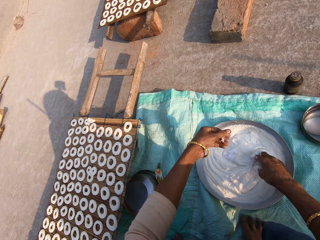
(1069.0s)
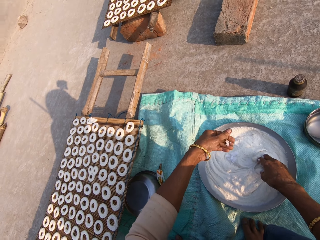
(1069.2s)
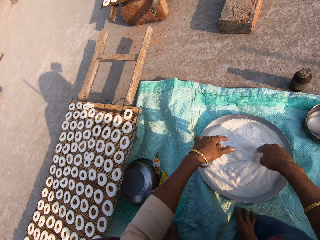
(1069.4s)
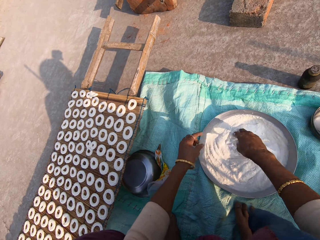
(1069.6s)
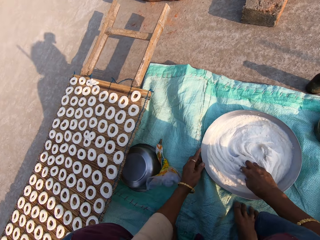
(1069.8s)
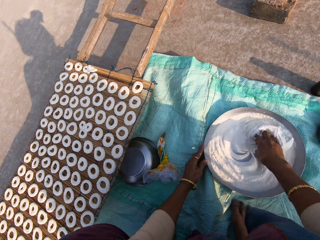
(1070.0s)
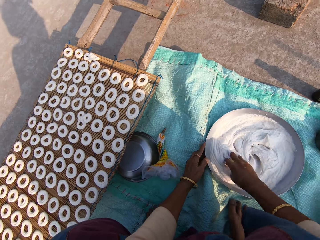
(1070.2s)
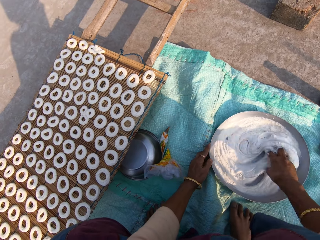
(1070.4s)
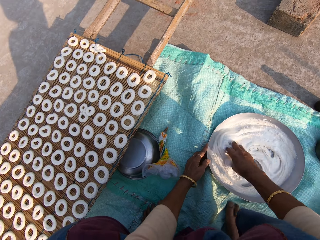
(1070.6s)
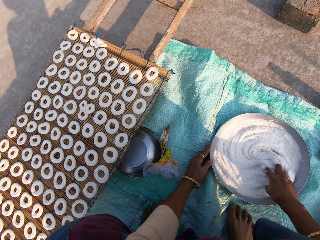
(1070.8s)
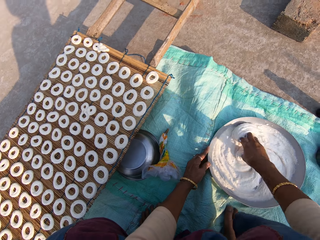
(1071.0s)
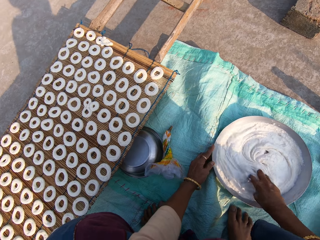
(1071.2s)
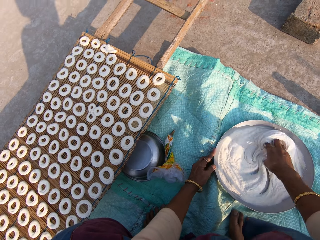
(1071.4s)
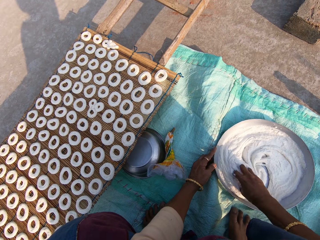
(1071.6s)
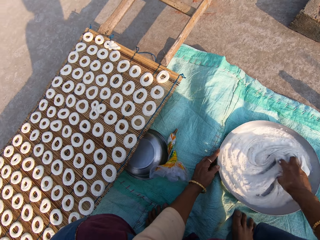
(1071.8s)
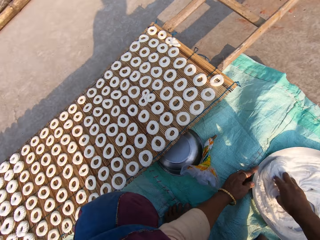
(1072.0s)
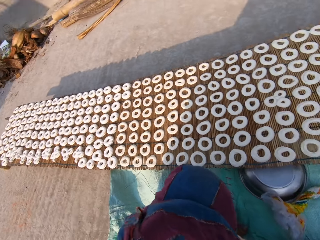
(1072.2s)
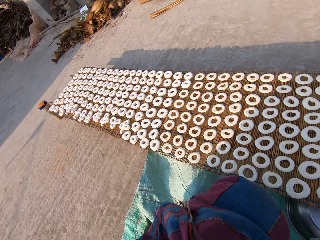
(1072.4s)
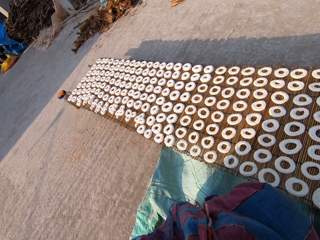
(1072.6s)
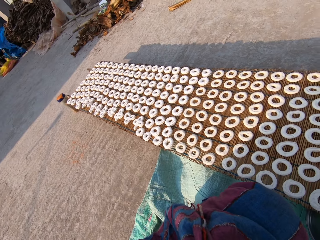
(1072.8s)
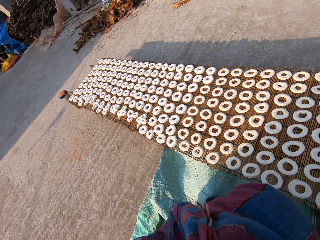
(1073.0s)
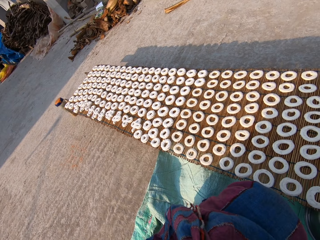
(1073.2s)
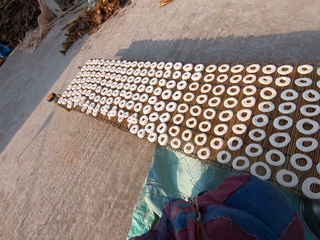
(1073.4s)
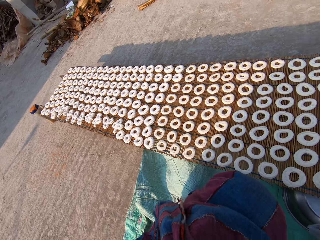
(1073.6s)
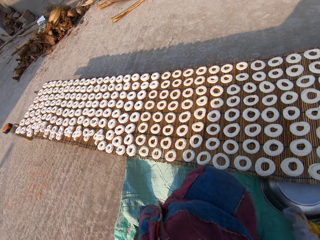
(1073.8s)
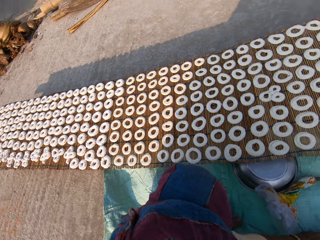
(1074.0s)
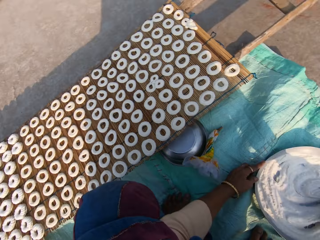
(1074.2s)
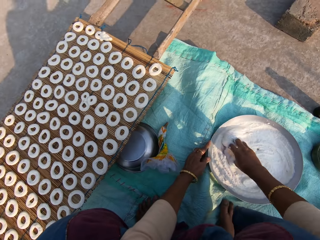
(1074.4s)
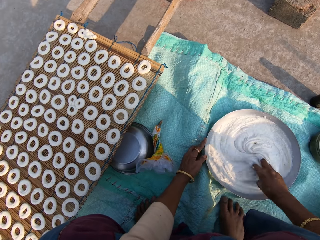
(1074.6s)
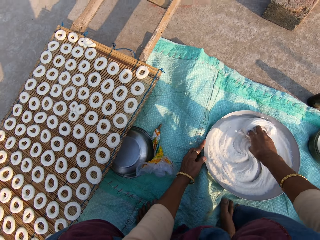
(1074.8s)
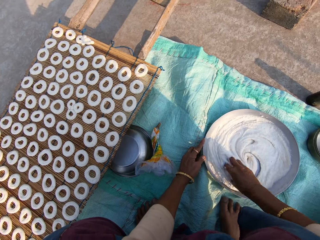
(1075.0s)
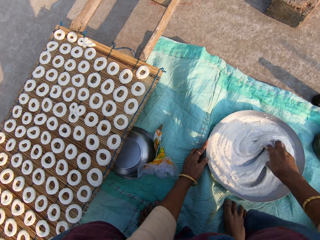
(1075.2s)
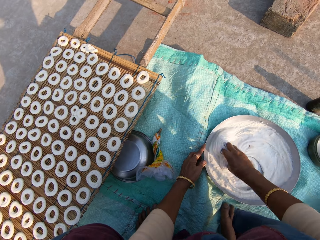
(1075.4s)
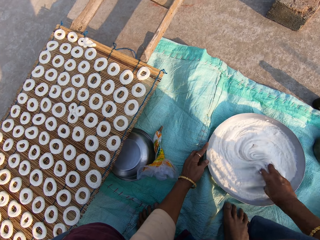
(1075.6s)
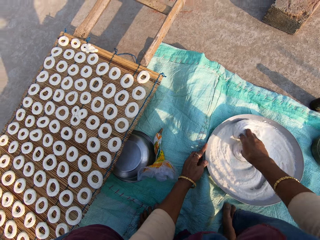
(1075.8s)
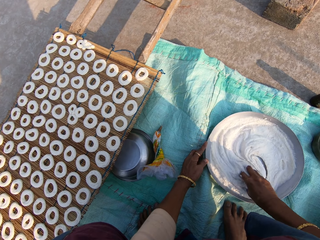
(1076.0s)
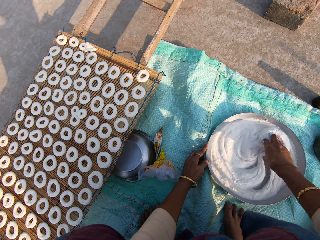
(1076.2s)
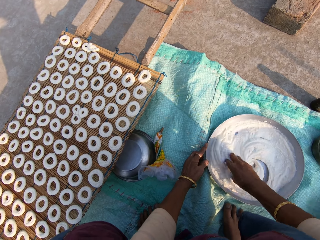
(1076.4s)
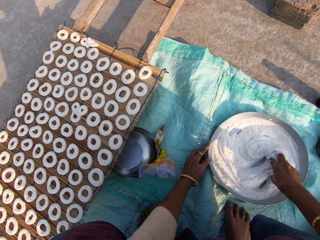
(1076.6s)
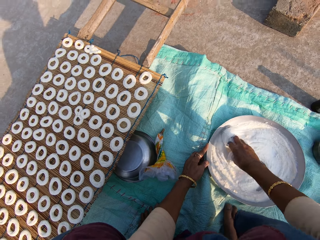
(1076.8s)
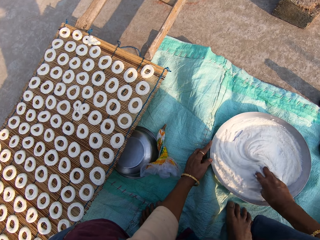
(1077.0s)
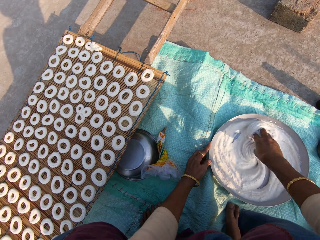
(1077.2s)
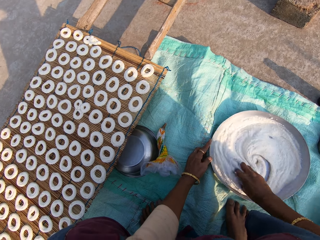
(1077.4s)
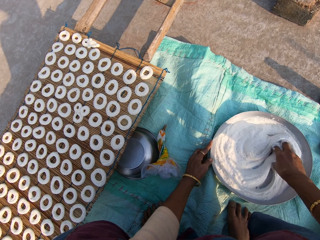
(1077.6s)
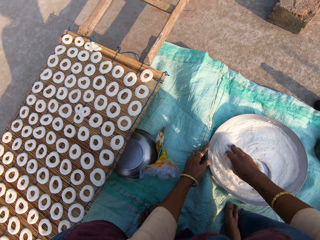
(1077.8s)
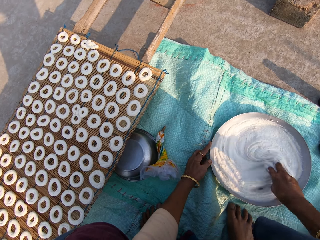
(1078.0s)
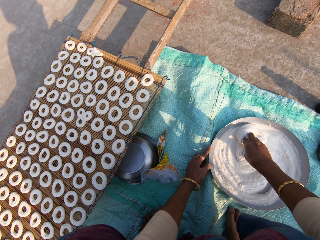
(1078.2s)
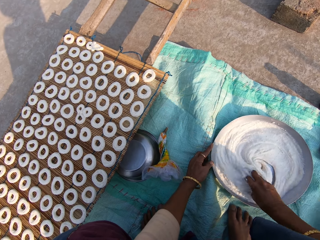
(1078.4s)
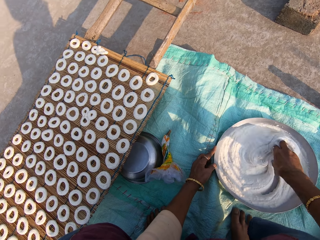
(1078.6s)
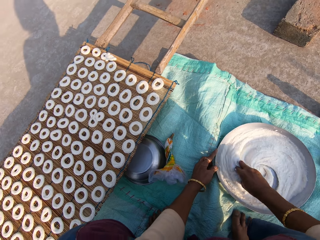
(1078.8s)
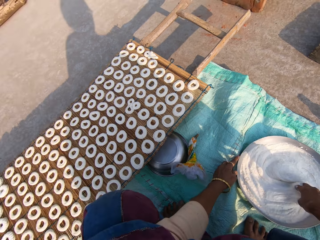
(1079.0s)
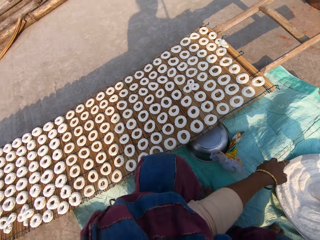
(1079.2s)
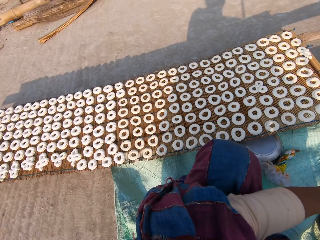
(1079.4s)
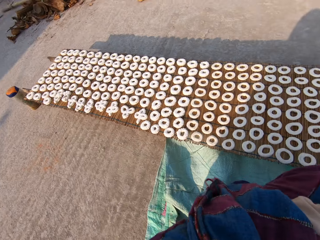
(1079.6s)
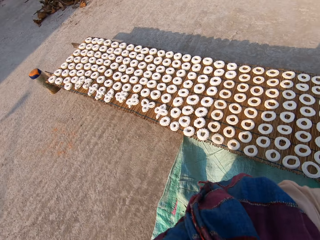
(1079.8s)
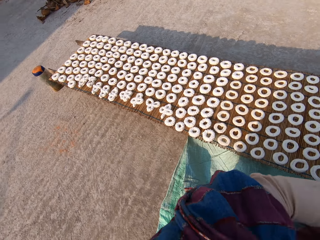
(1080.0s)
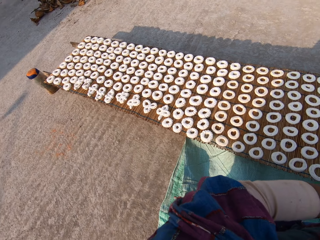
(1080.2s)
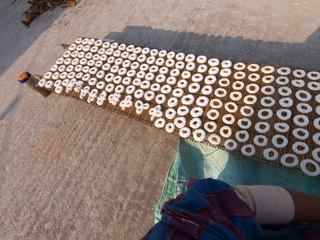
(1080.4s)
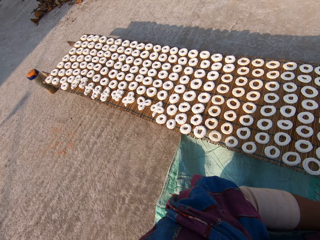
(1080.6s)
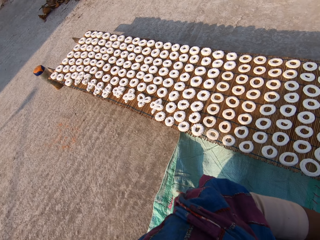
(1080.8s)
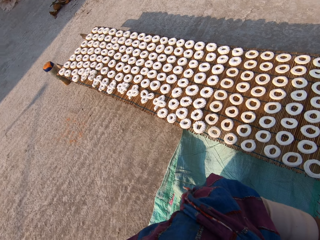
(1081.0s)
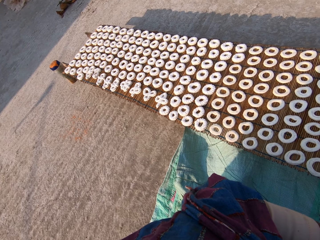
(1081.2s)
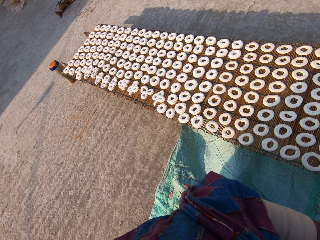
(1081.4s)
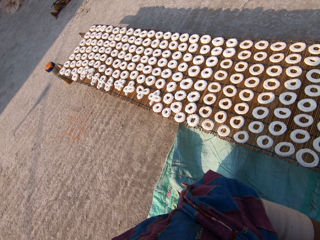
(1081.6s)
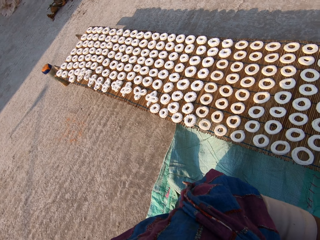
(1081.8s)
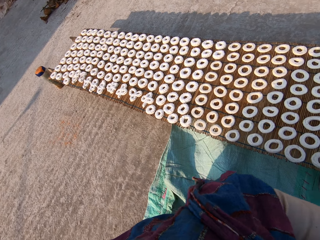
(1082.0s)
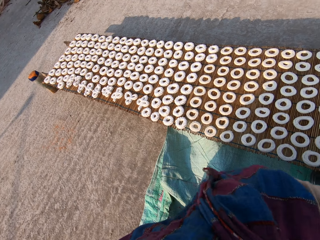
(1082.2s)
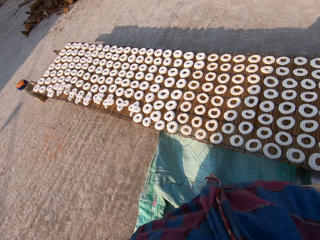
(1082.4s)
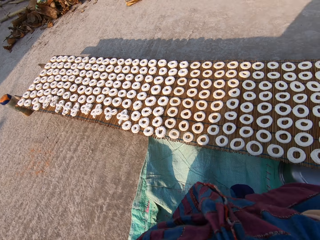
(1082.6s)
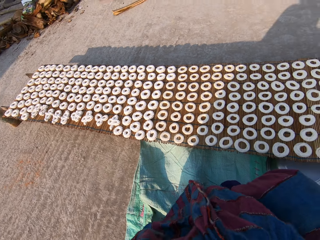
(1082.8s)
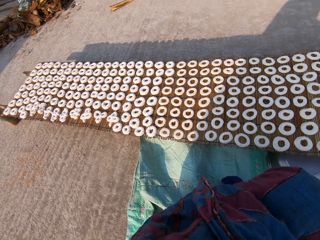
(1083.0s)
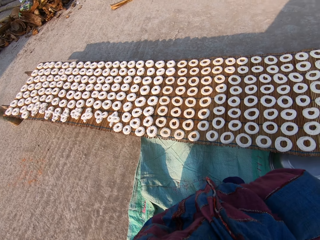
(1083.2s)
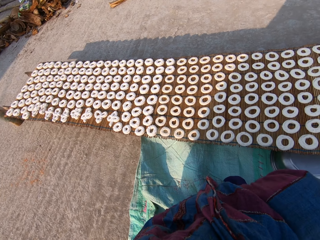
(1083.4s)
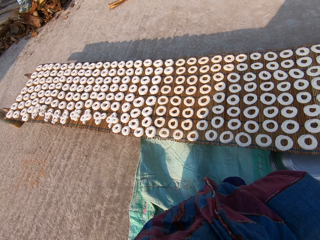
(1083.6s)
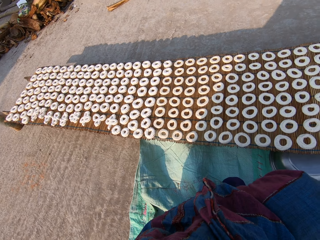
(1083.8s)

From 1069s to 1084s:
The camera wearer holds the stainless bowl on the sack on the ground with her left hand. She mixes the muruku and the sugar in the stainless bowl on the sack on the ground with her right hand. She stirs the cream in the tray. She stares at the donuts on the table. She mixes the muruku and the sugar in the stainless bowl on the sack on the ground with her right hand. She stirs the cream in the tray. She removes her left hand from the stainless bowl on the sack on the ground. She stares at the donuts on the table.

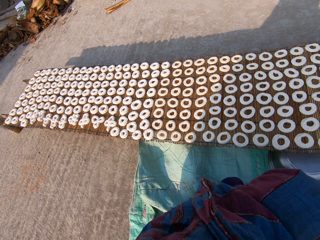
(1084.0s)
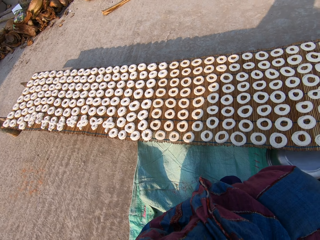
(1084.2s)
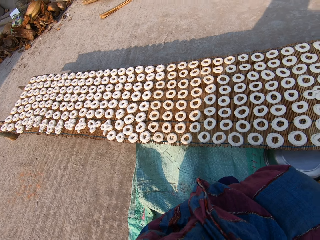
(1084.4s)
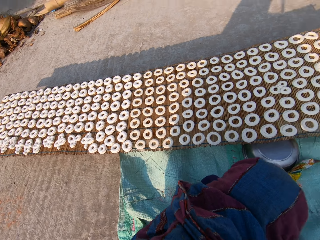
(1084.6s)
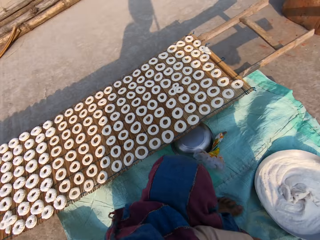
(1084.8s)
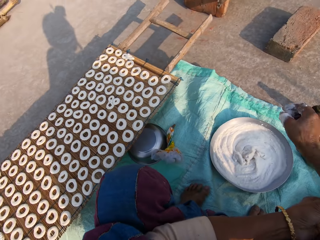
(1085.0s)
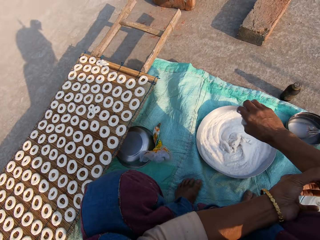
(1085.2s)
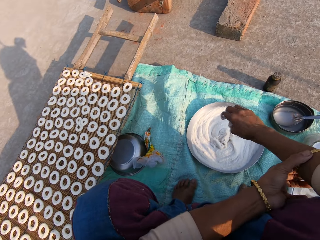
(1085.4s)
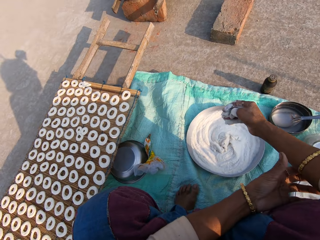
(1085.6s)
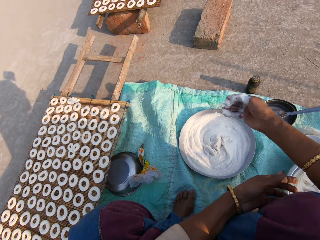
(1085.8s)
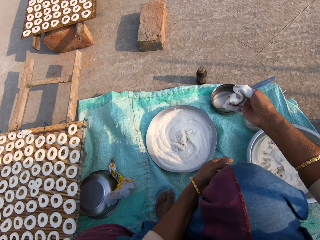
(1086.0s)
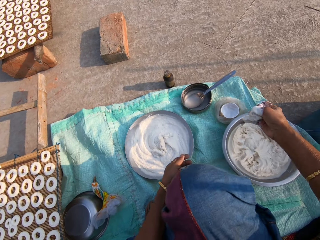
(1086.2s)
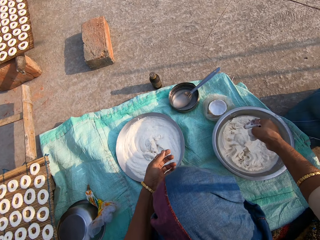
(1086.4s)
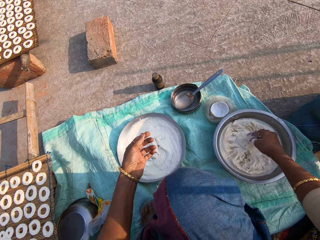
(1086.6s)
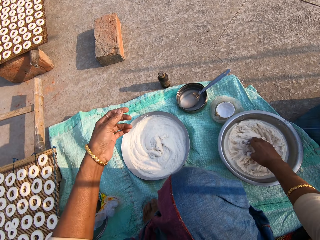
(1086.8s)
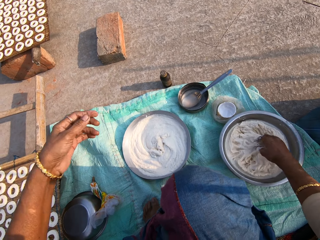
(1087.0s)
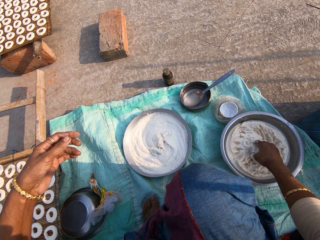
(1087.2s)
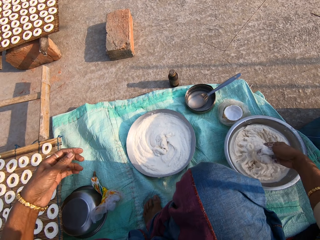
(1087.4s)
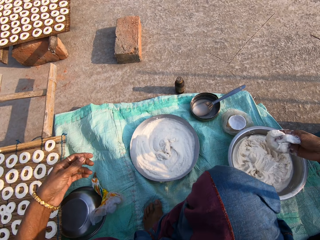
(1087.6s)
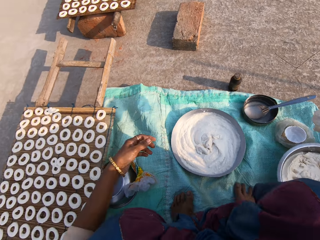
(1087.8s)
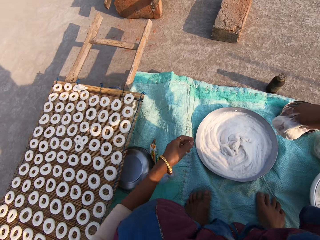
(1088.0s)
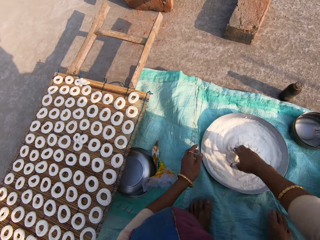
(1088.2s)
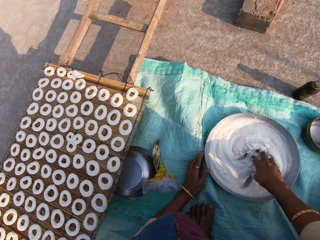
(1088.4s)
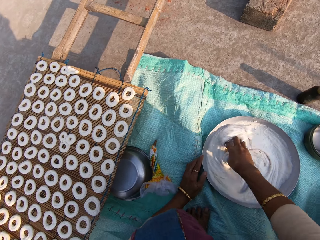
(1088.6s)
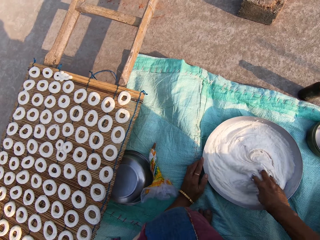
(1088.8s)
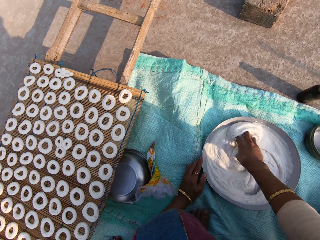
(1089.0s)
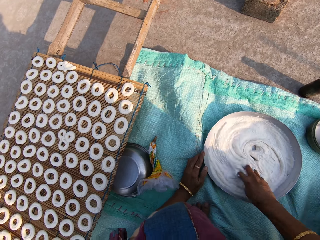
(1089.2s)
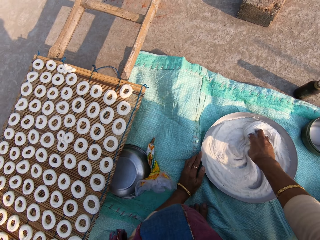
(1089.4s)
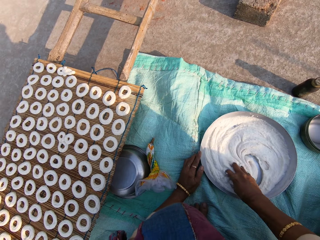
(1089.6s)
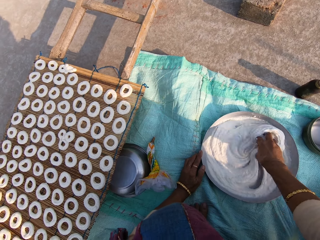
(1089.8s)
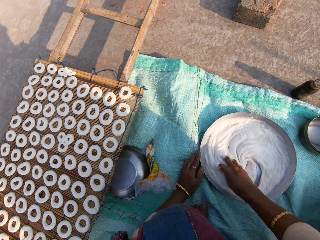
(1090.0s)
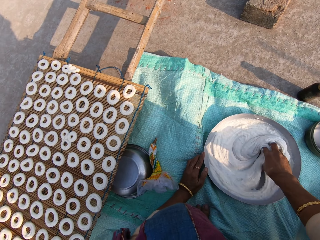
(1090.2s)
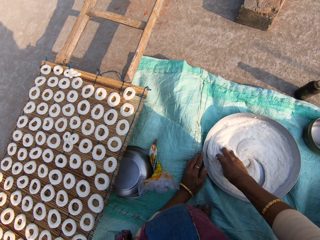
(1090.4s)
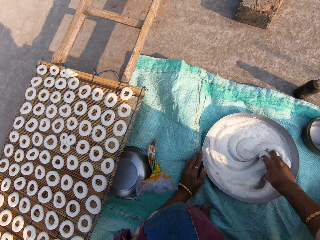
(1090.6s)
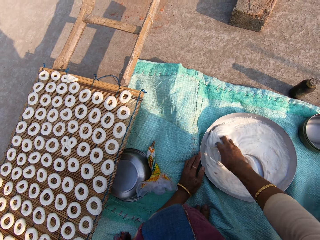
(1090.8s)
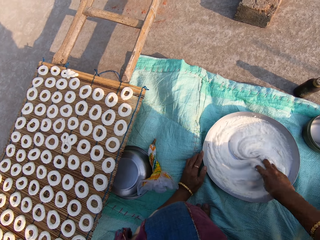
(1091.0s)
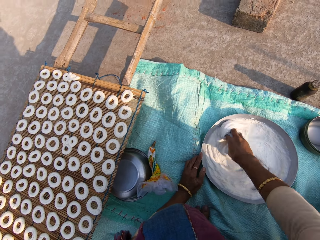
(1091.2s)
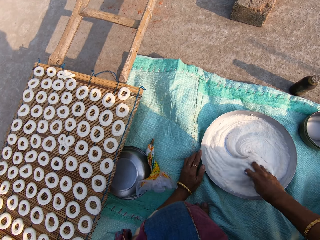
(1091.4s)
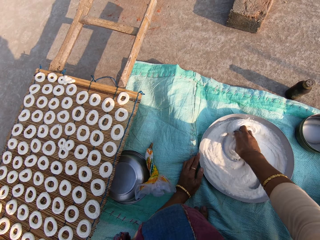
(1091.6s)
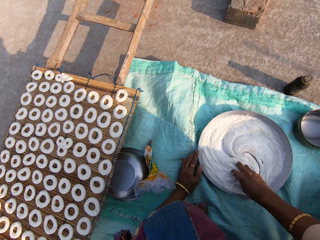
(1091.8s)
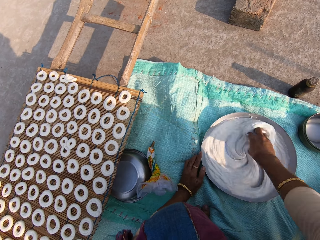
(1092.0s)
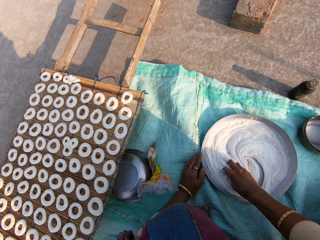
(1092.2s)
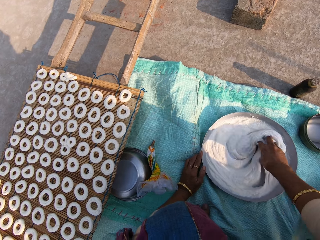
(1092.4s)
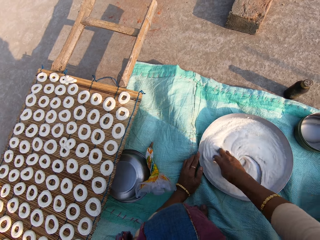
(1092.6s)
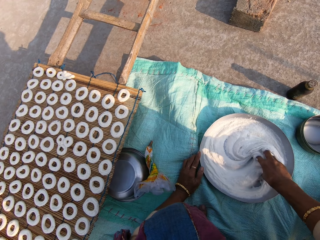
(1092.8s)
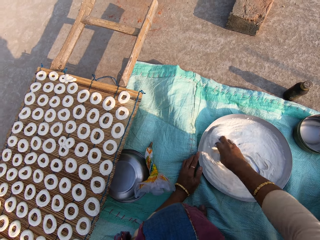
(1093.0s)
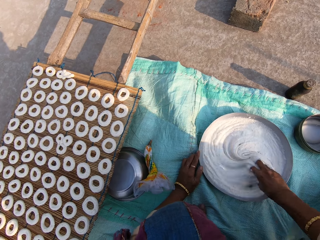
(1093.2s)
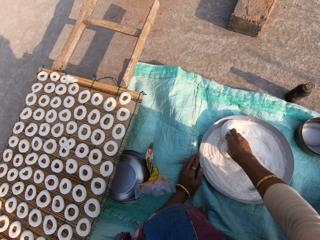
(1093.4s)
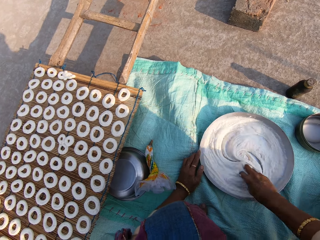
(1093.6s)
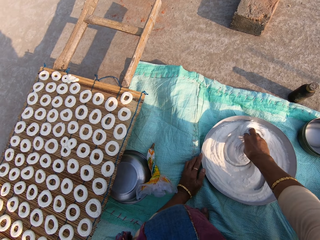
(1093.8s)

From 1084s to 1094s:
The camera wearer adds cream in the tray from the pot. She scoops some muruku from the bowl of muruku on the sack on the ground with her right hand. She mixes the muruku in her right hand with the muruku in the stainless bowl on the sack on the ground. She holds the stainless bowl on the sack on the ground with her left hand. She stirs the cream in the tray.
